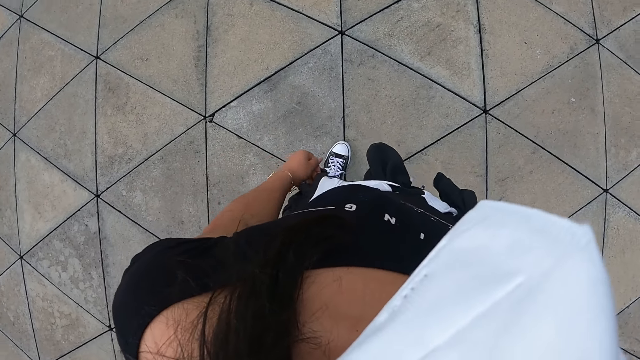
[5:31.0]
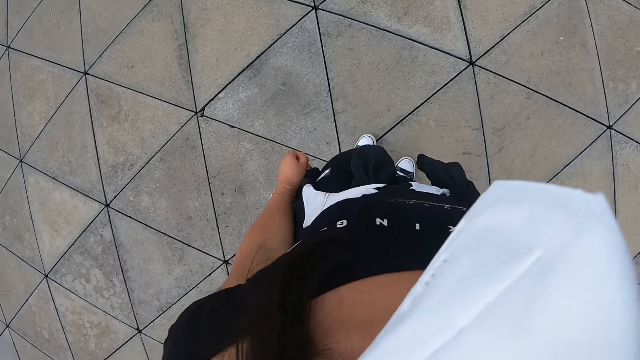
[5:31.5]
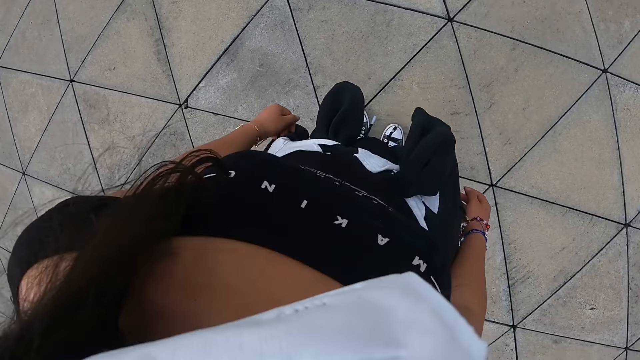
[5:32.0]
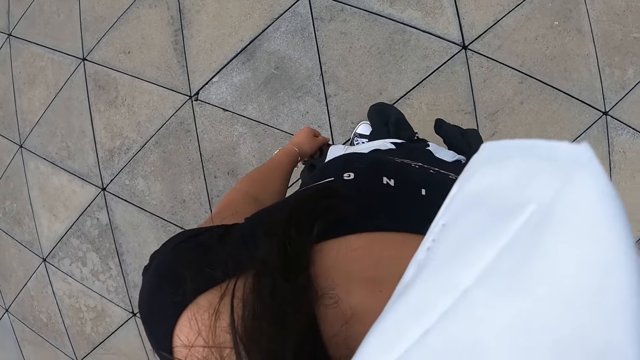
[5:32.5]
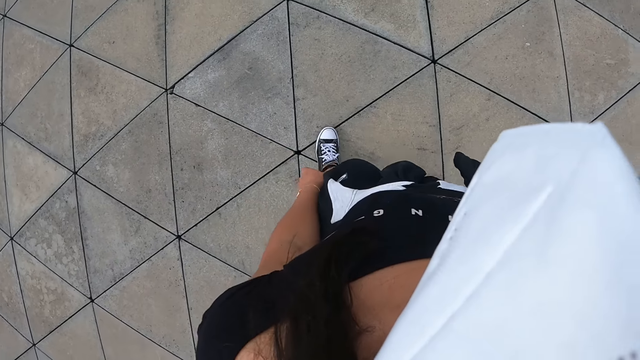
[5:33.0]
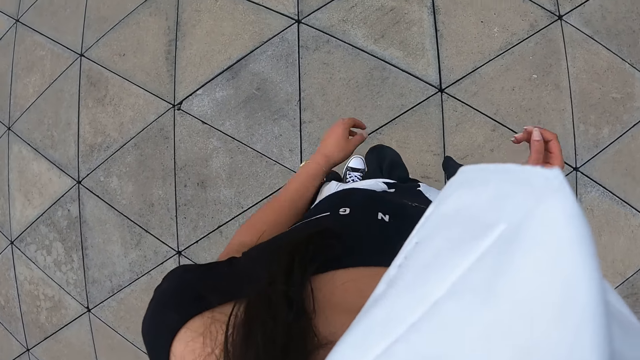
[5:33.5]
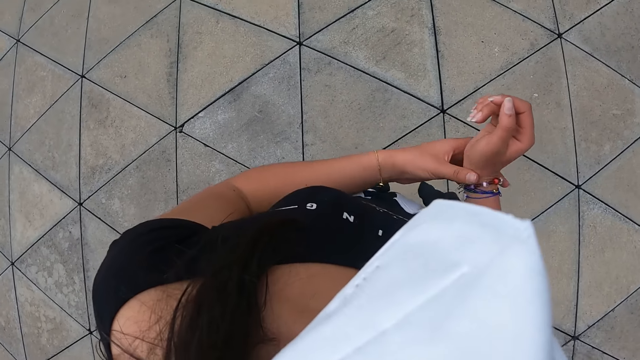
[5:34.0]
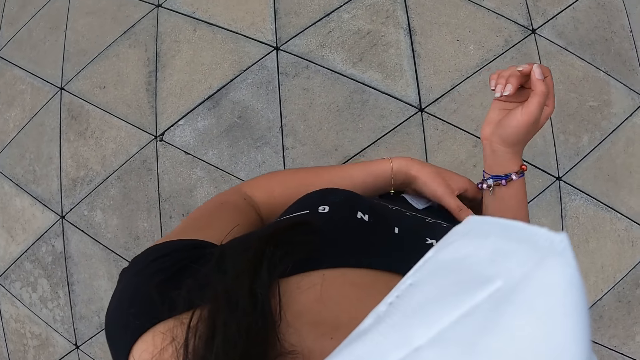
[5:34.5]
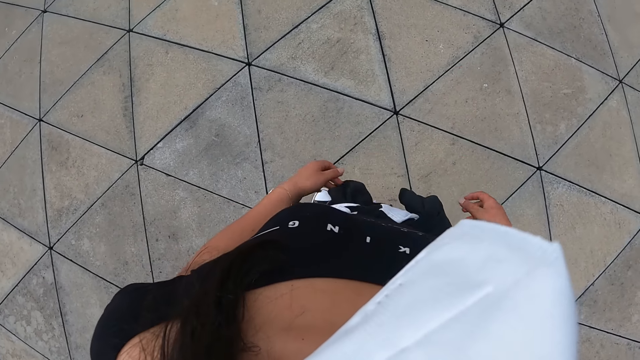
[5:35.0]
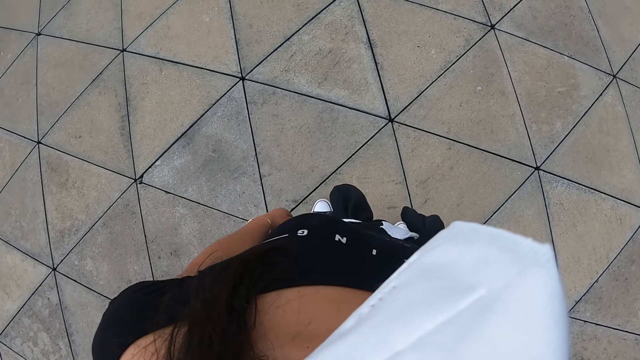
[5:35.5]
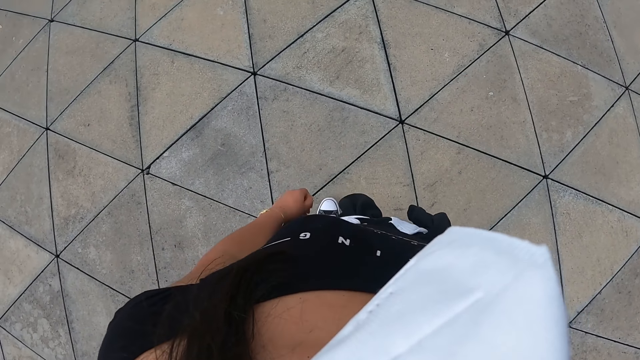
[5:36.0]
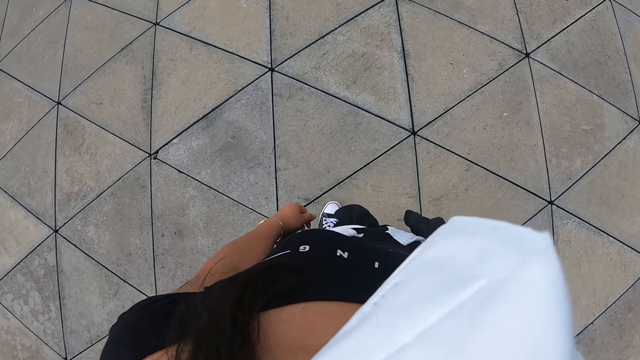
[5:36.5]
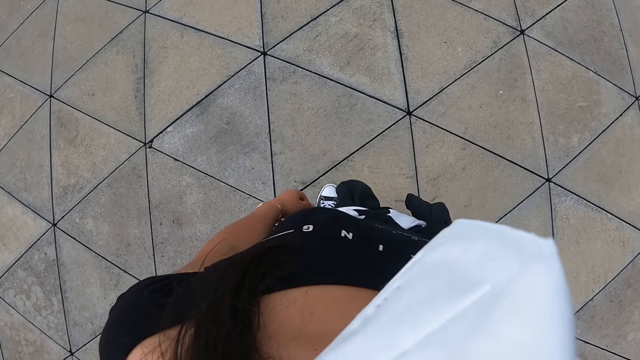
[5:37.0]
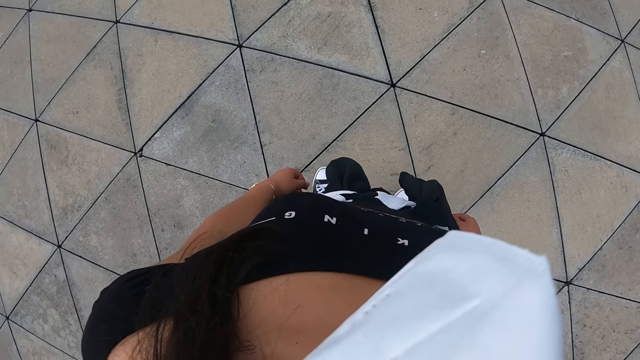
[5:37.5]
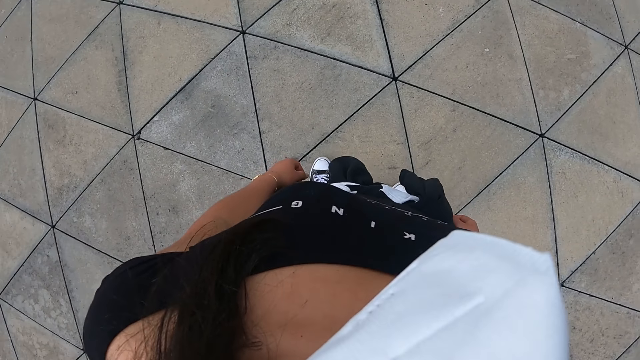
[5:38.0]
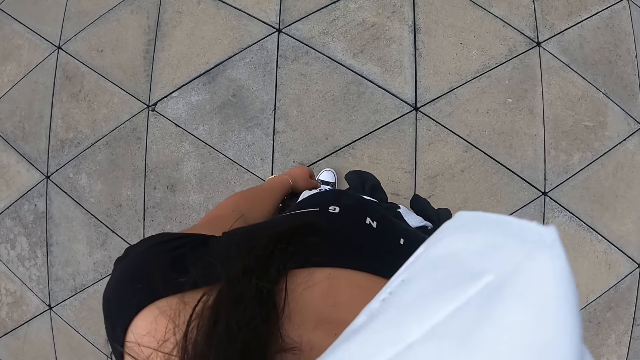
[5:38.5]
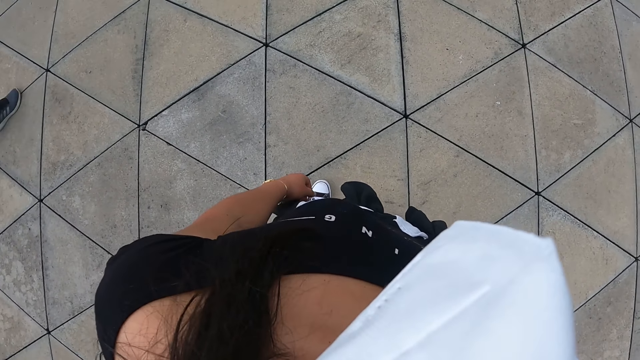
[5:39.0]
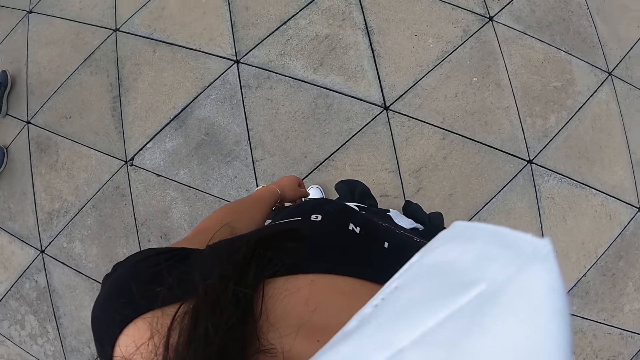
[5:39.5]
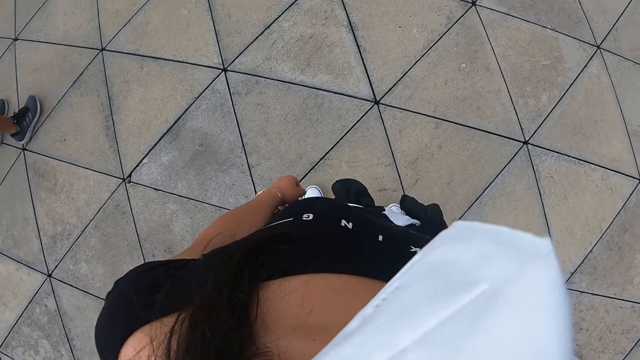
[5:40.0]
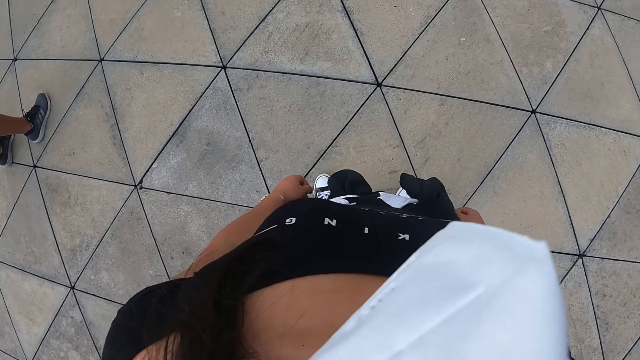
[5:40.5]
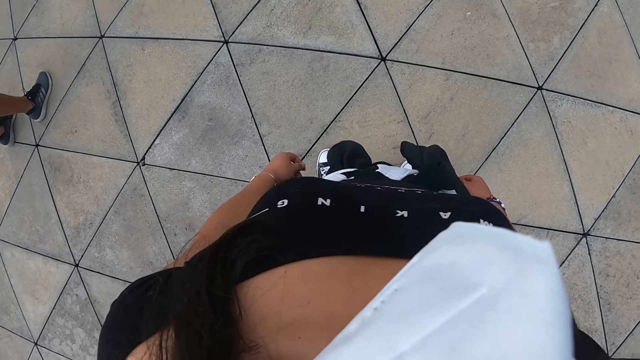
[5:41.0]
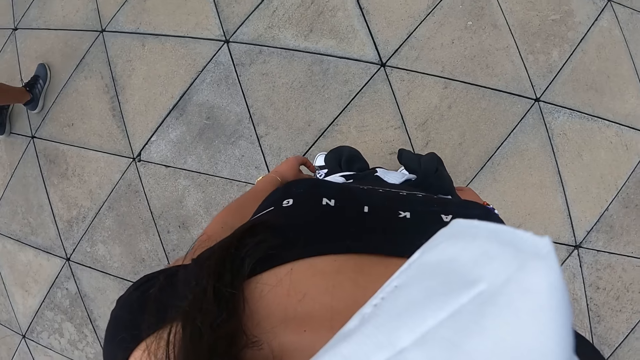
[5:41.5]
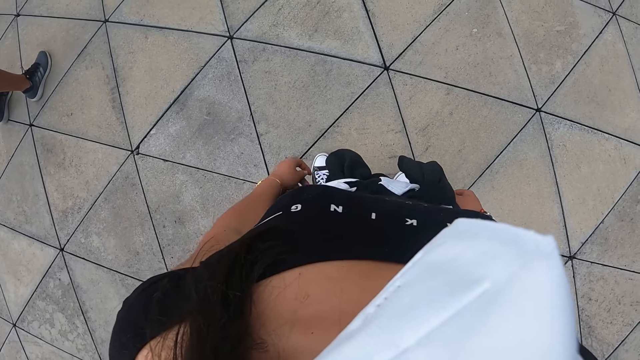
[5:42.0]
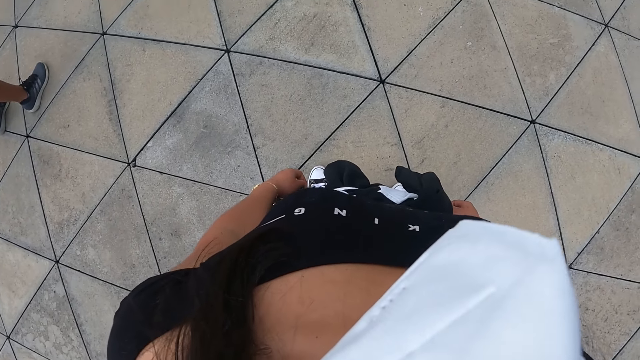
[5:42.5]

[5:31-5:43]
The camera wearer adjusts the bangles in her left hand with her right hand. She holds onto her wrist band. She lowers her left hand. She stands on the pavement.

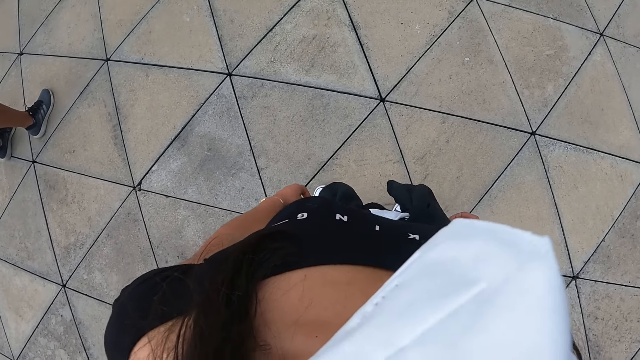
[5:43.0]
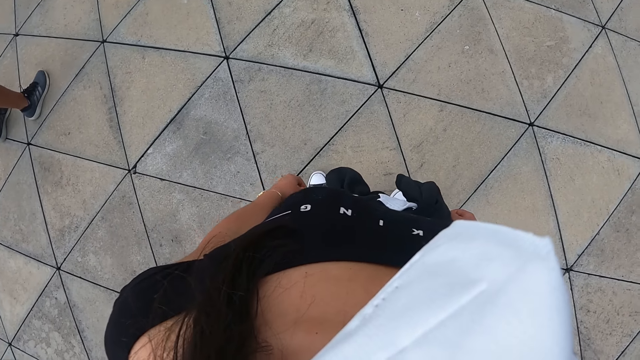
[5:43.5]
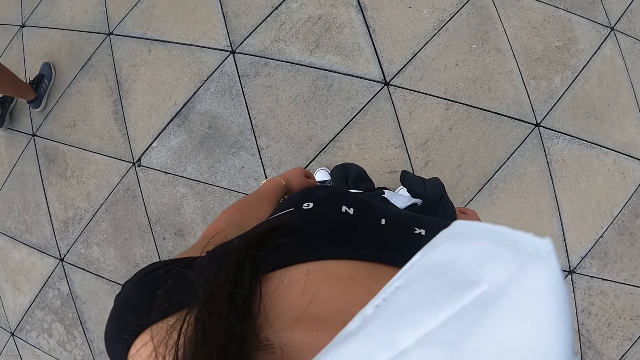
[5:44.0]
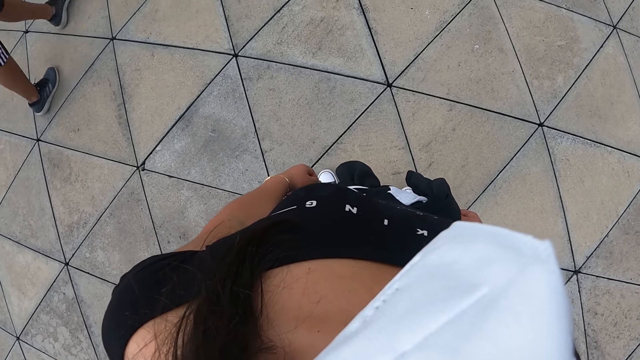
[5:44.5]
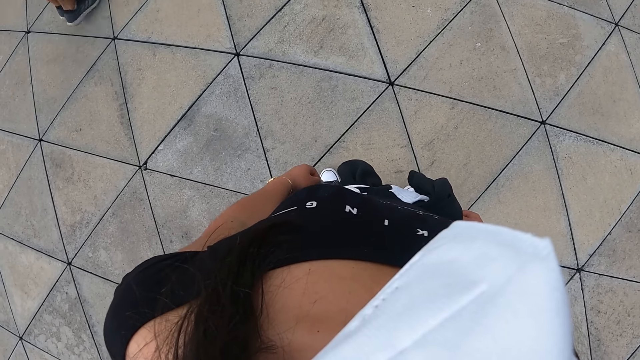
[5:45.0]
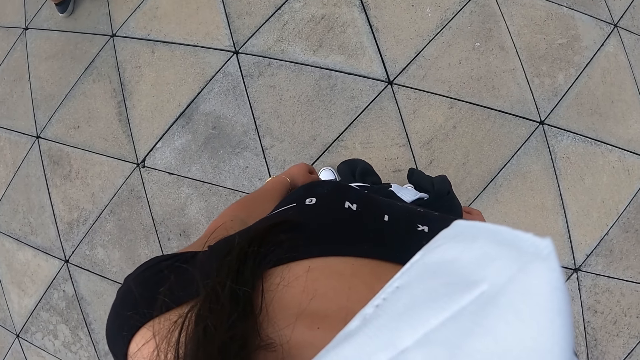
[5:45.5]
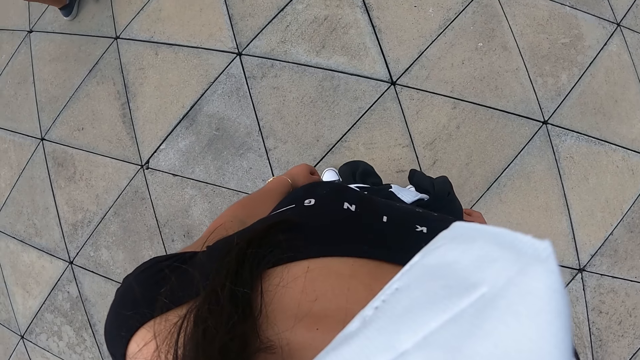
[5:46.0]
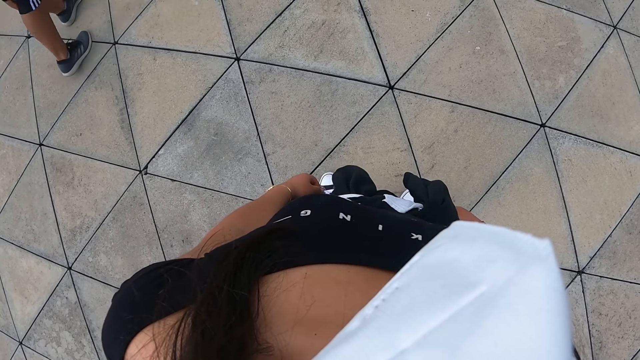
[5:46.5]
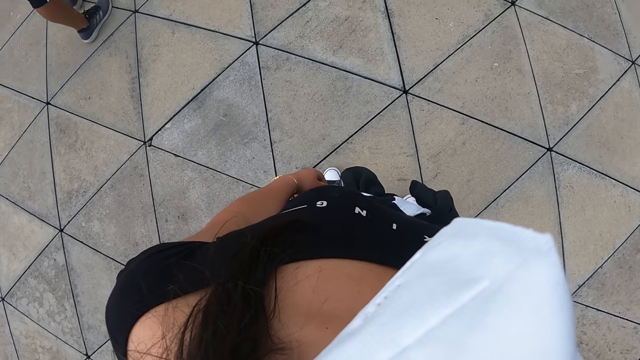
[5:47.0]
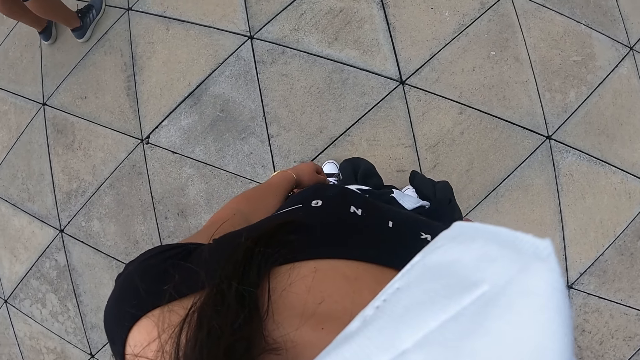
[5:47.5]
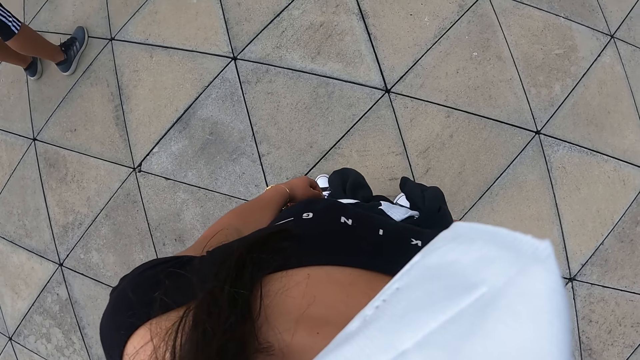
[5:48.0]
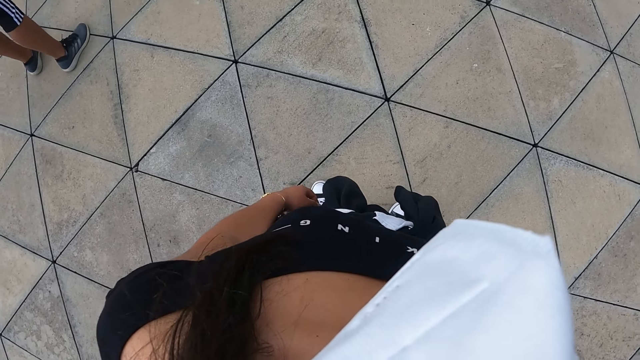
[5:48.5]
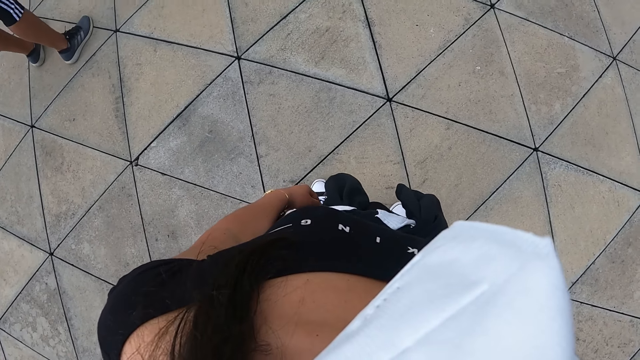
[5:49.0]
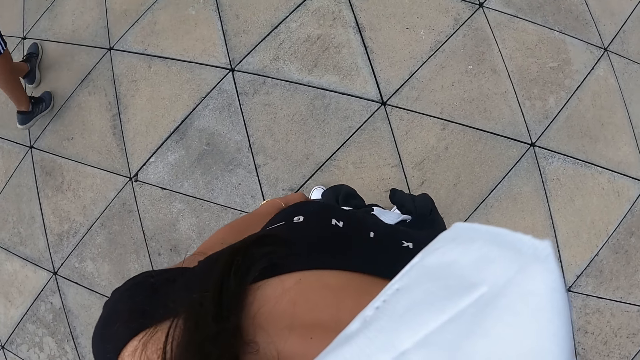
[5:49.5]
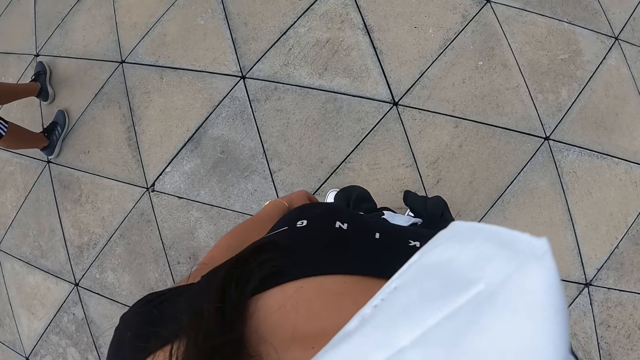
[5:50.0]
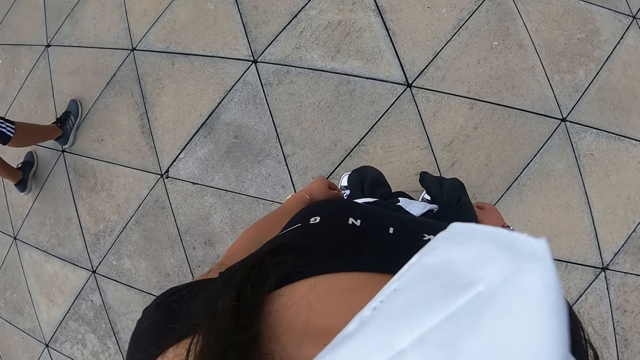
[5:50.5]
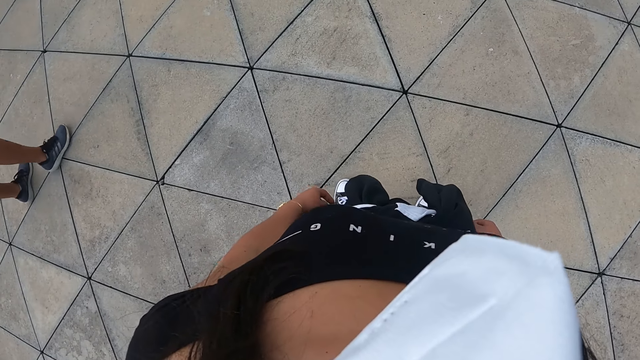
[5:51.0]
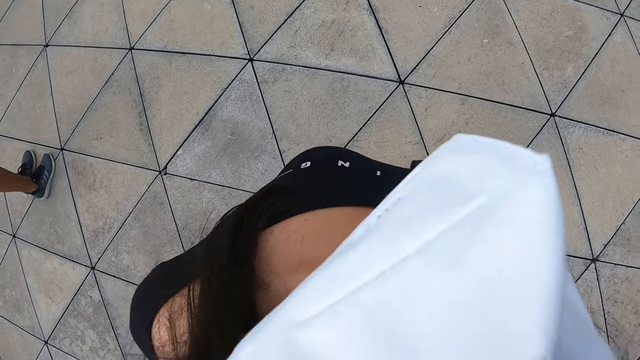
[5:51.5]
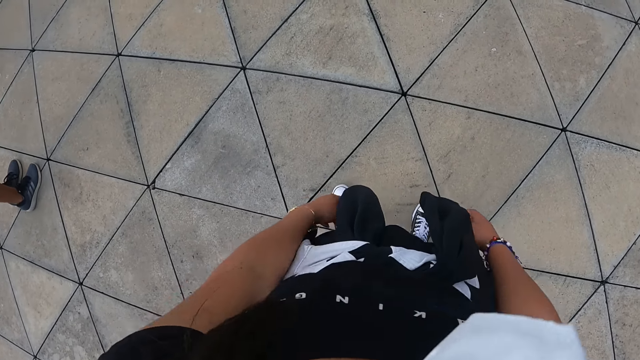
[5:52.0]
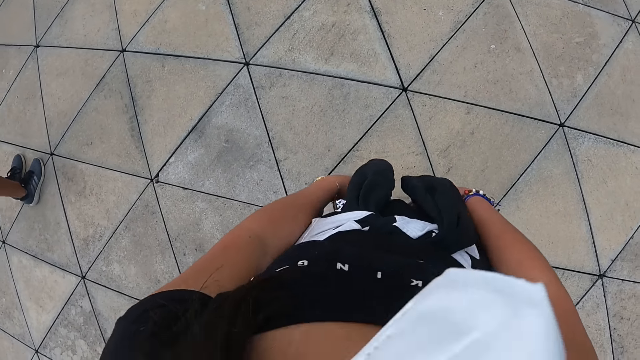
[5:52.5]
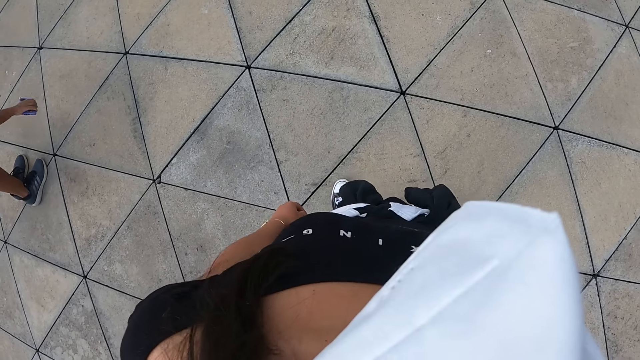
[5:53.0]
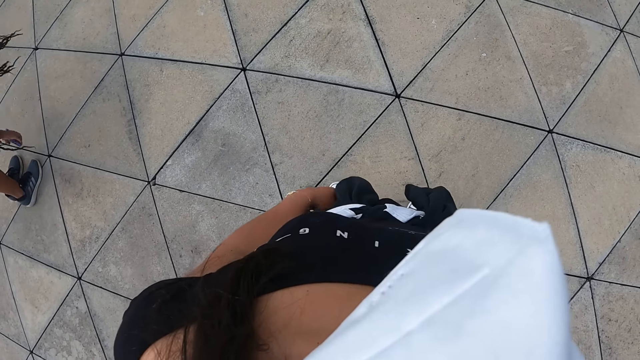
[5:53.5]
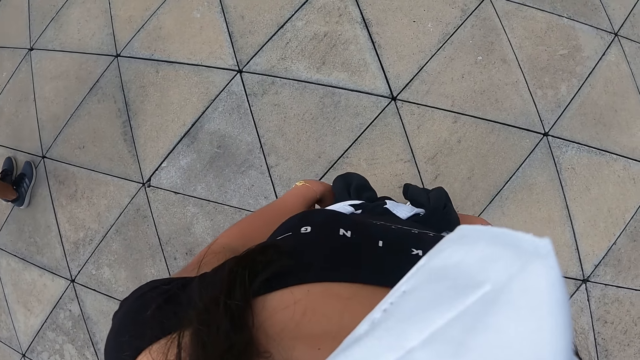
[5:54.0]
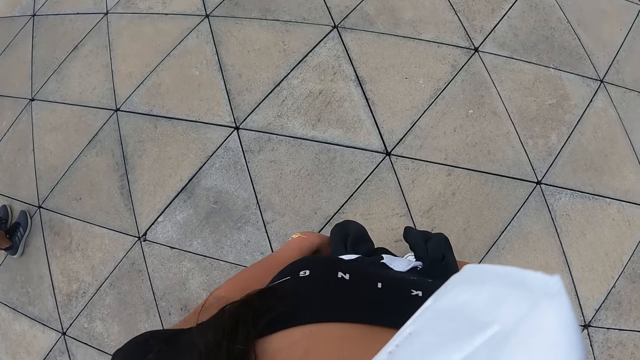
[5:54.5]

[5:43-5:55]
The camera wearer rehearses for a dance.
